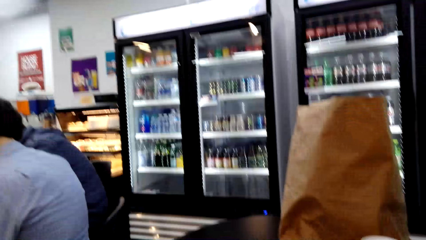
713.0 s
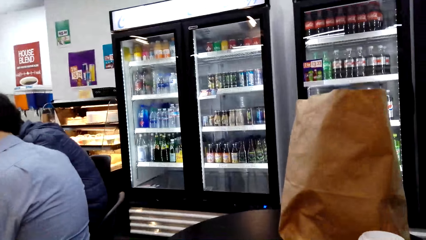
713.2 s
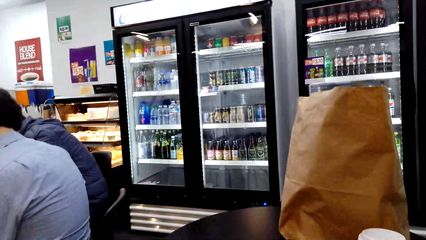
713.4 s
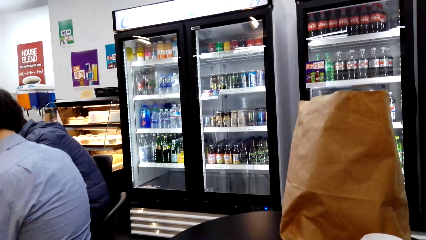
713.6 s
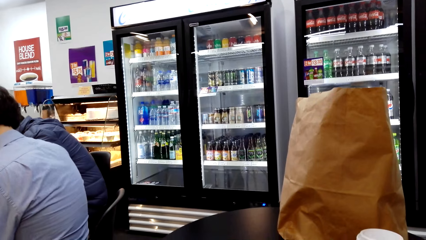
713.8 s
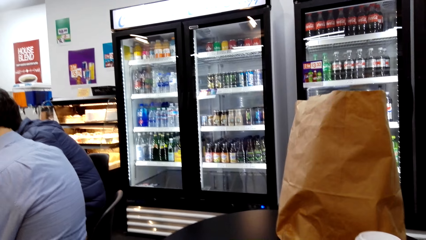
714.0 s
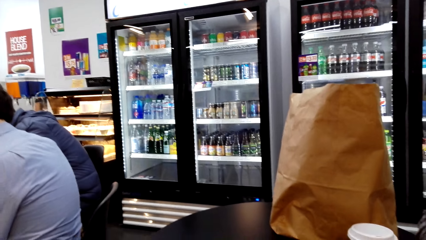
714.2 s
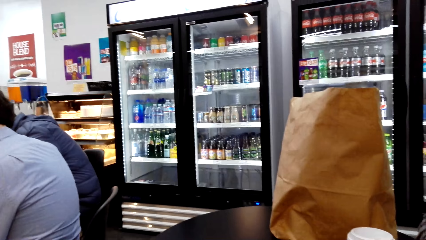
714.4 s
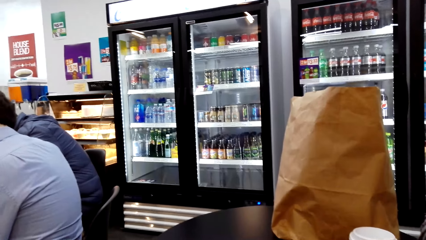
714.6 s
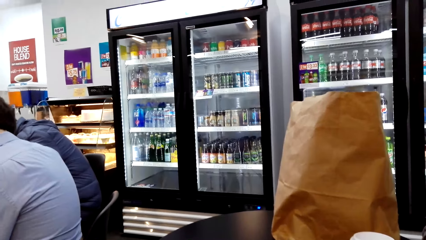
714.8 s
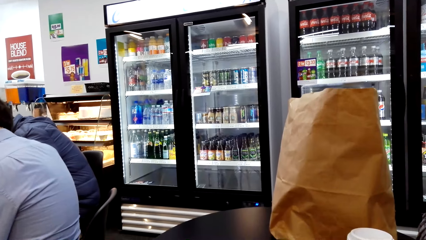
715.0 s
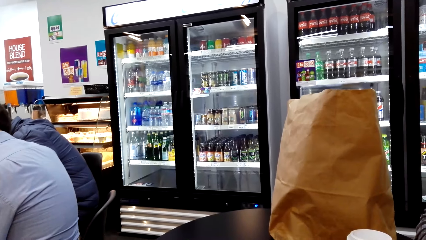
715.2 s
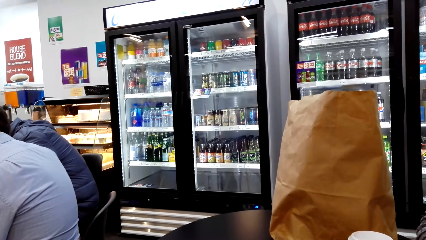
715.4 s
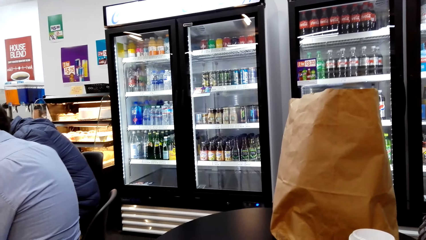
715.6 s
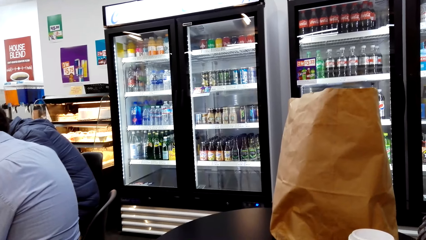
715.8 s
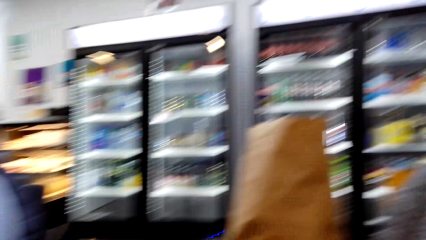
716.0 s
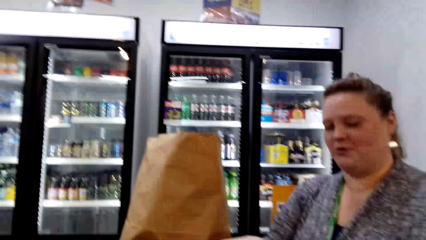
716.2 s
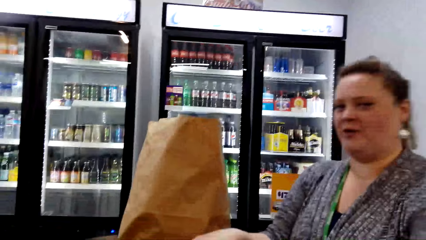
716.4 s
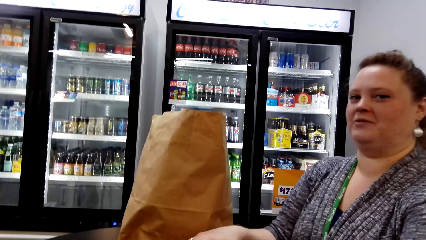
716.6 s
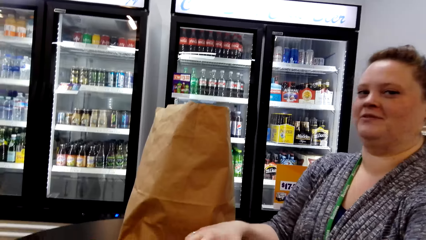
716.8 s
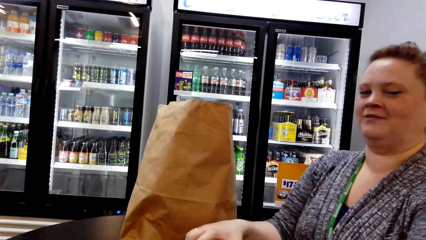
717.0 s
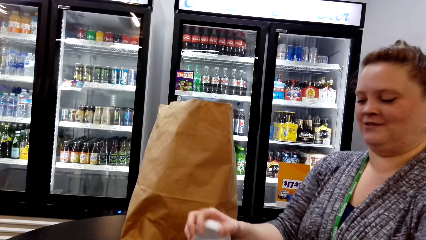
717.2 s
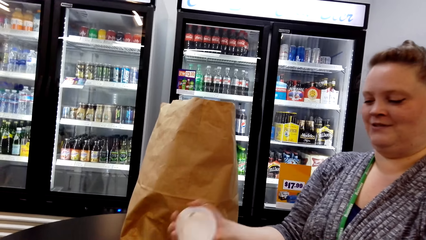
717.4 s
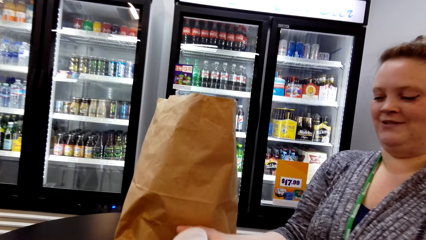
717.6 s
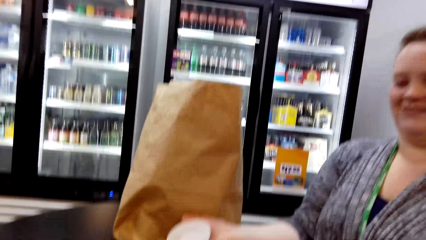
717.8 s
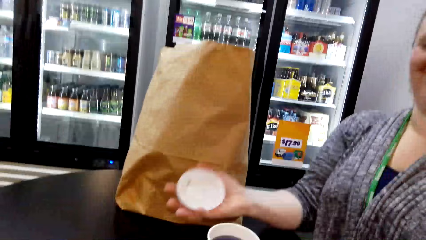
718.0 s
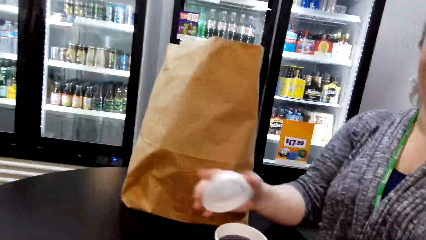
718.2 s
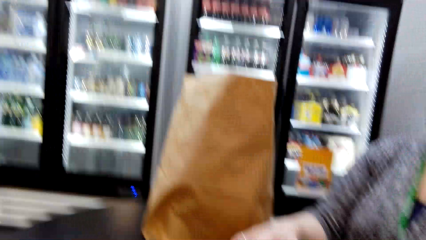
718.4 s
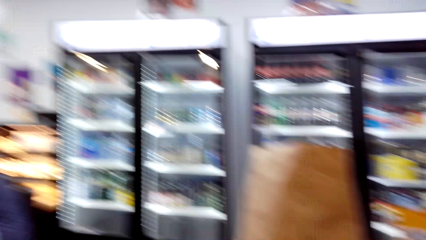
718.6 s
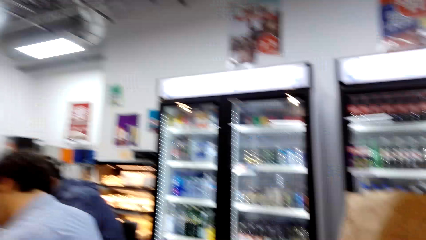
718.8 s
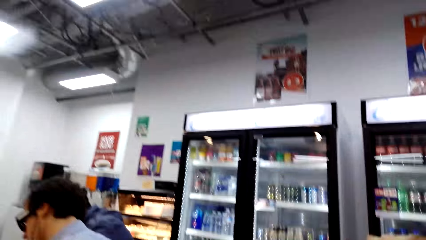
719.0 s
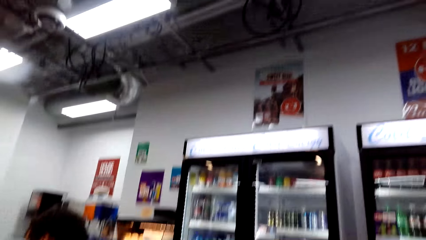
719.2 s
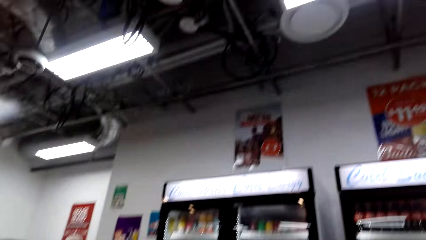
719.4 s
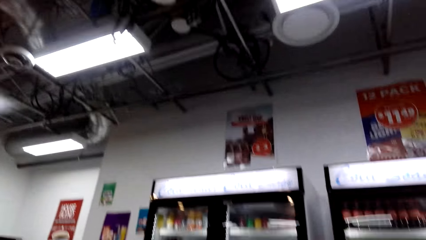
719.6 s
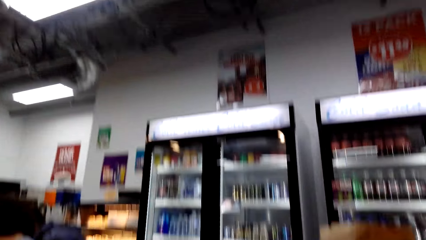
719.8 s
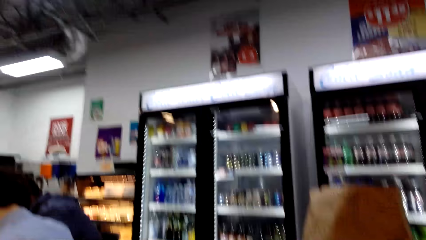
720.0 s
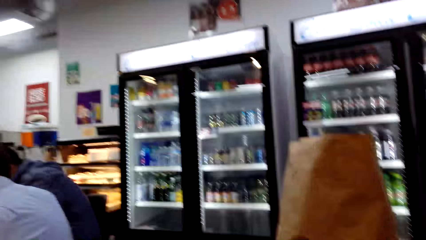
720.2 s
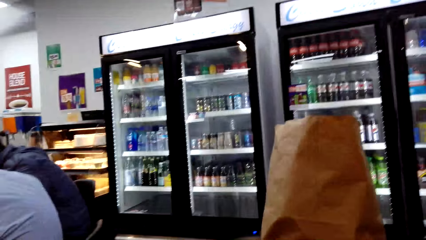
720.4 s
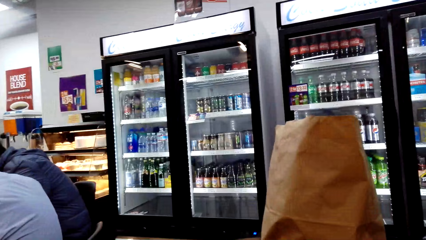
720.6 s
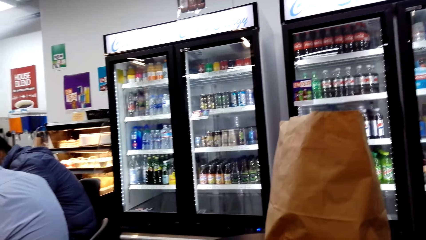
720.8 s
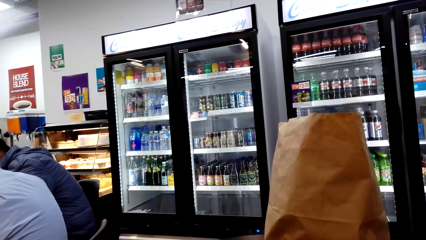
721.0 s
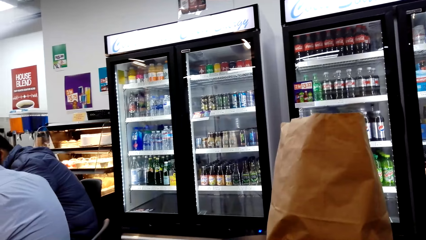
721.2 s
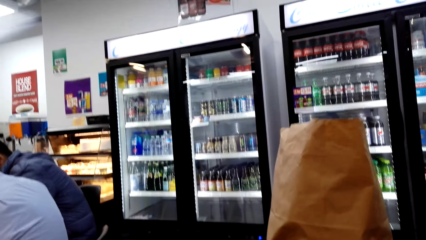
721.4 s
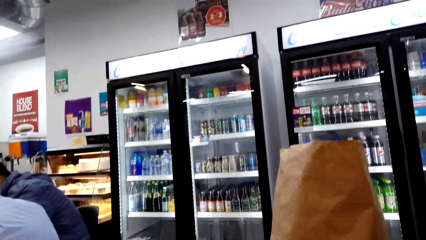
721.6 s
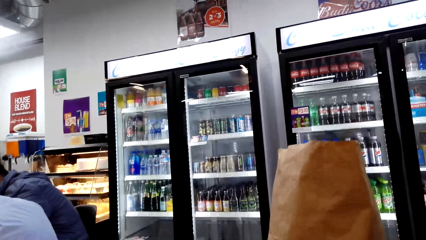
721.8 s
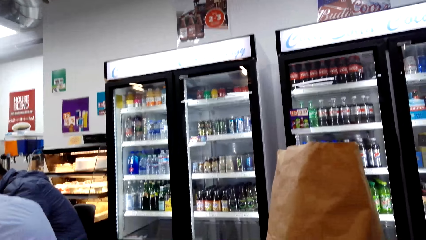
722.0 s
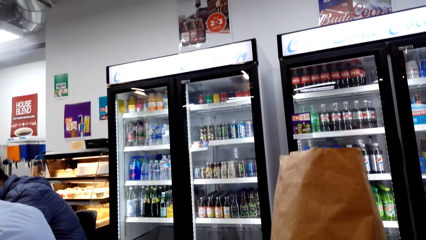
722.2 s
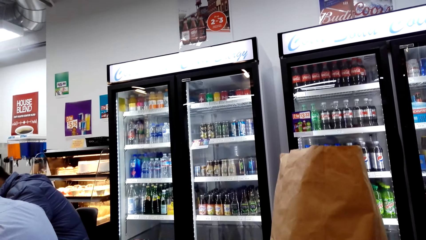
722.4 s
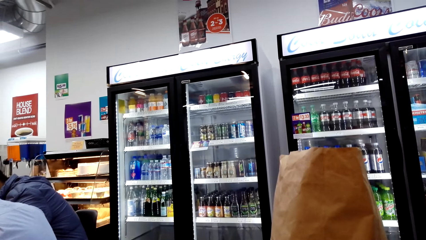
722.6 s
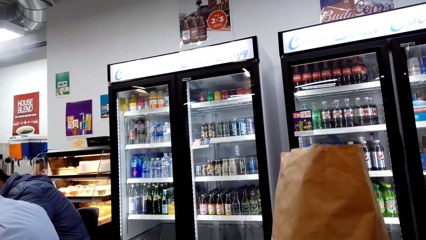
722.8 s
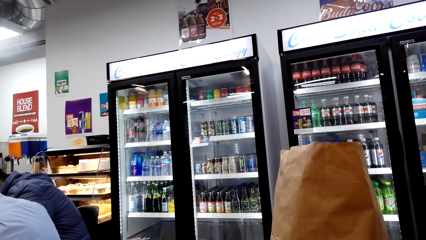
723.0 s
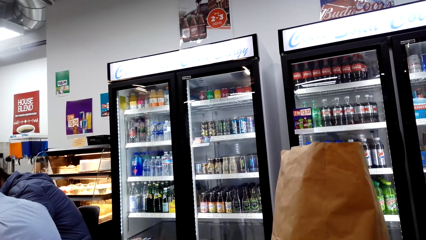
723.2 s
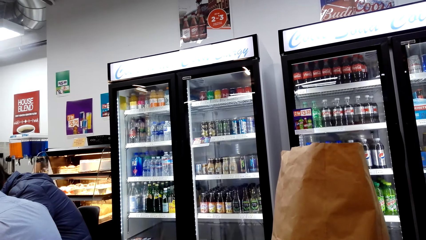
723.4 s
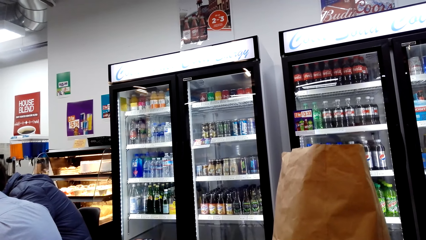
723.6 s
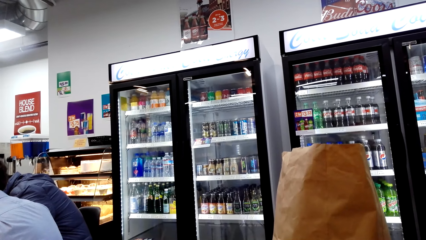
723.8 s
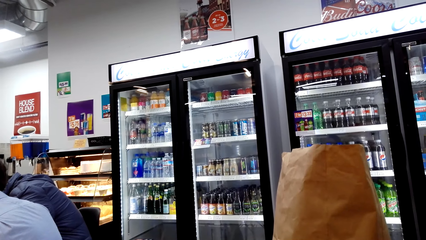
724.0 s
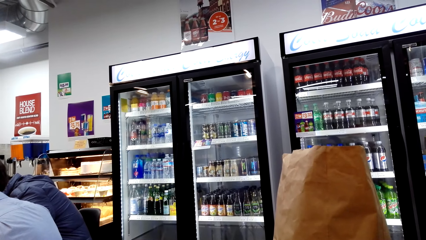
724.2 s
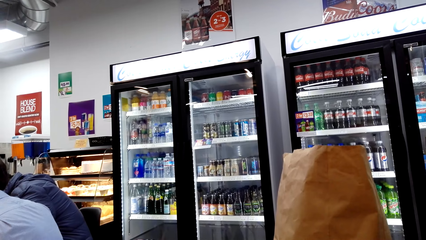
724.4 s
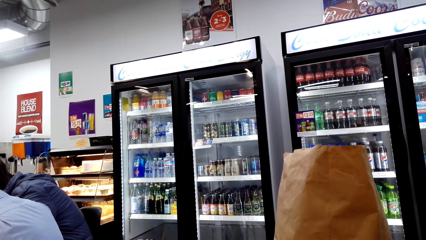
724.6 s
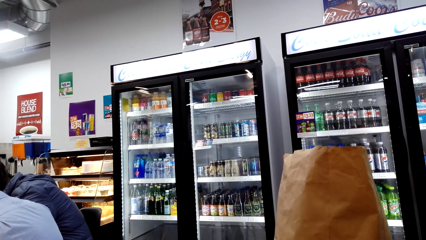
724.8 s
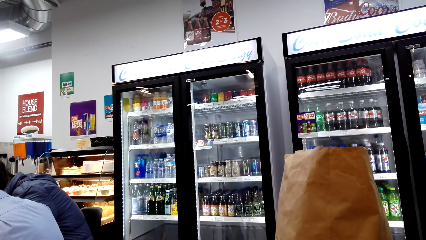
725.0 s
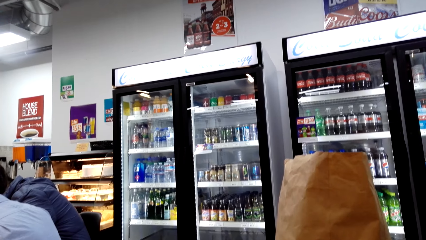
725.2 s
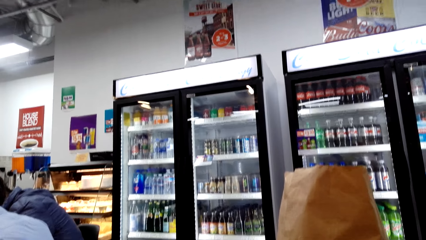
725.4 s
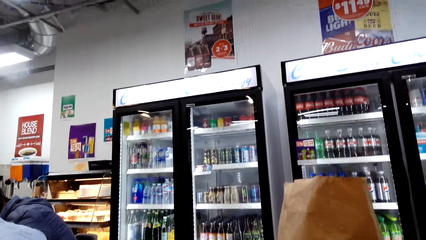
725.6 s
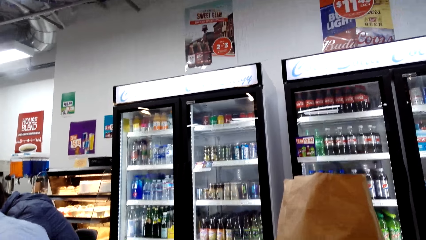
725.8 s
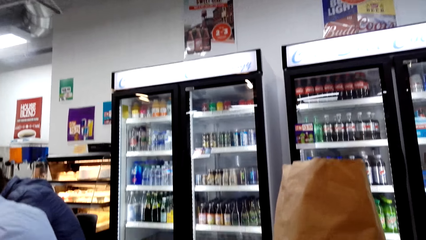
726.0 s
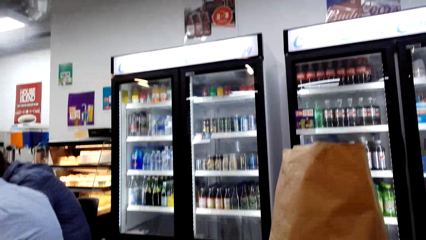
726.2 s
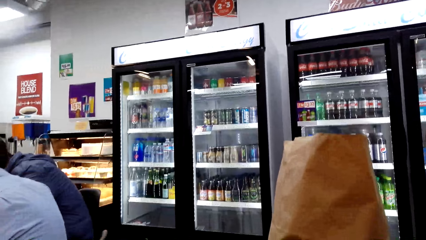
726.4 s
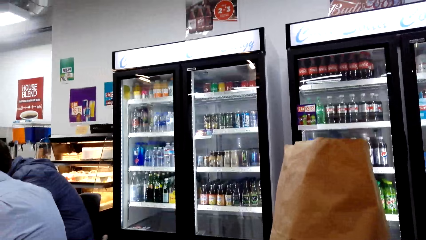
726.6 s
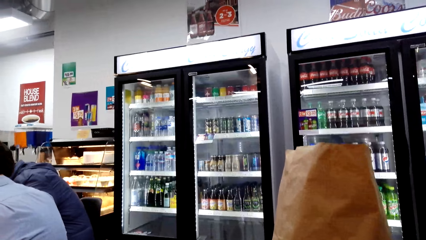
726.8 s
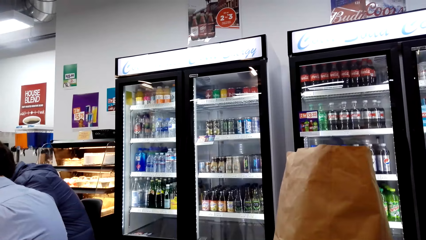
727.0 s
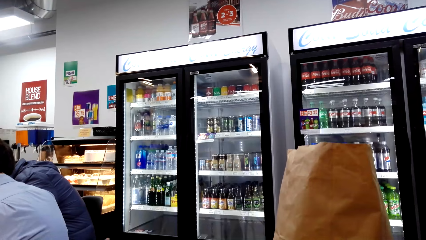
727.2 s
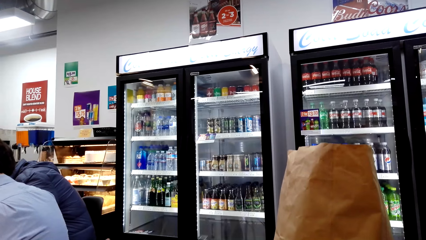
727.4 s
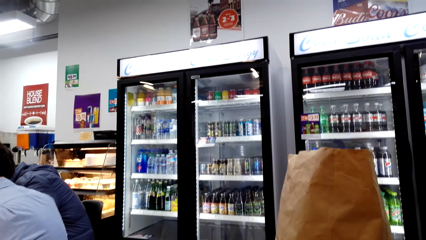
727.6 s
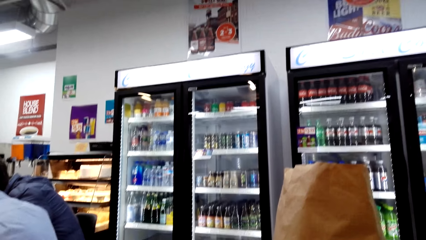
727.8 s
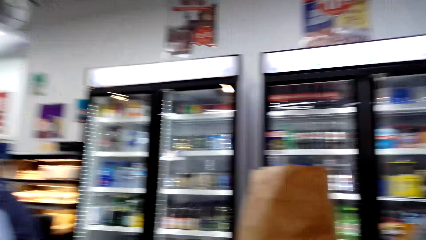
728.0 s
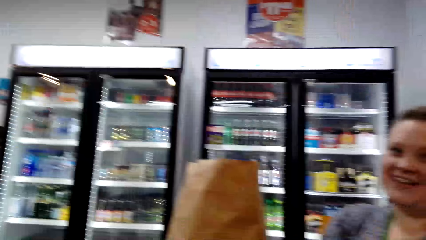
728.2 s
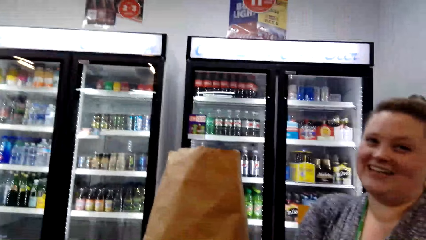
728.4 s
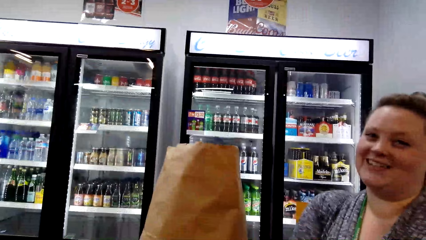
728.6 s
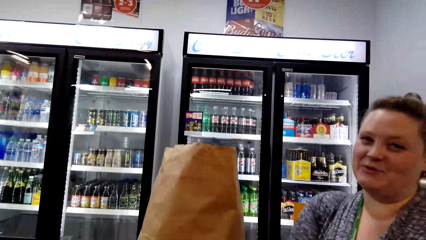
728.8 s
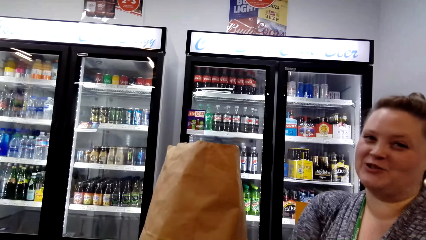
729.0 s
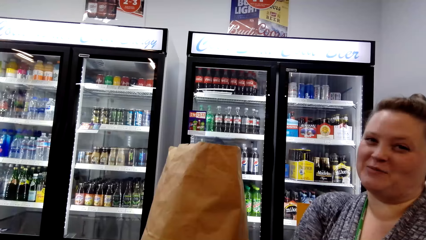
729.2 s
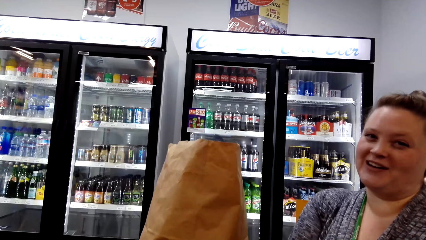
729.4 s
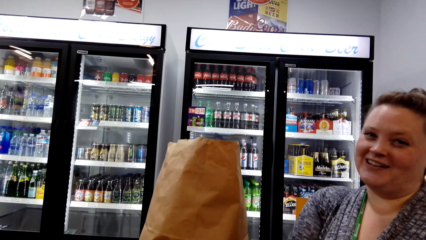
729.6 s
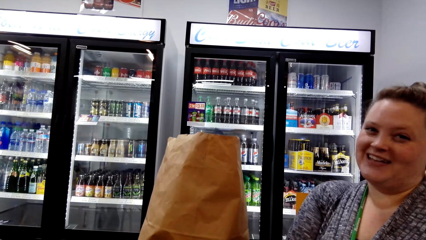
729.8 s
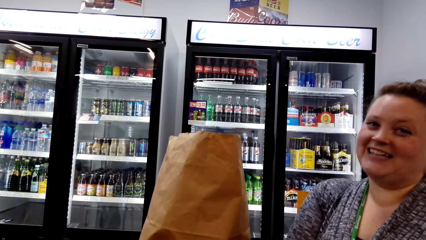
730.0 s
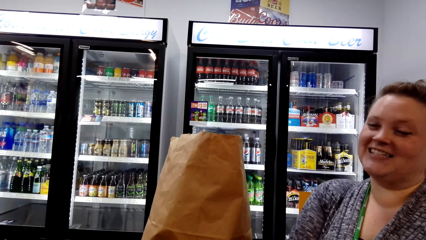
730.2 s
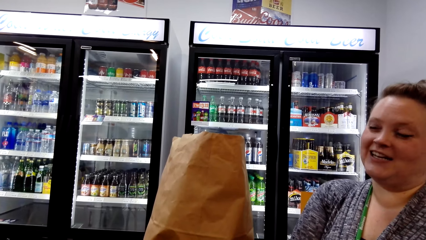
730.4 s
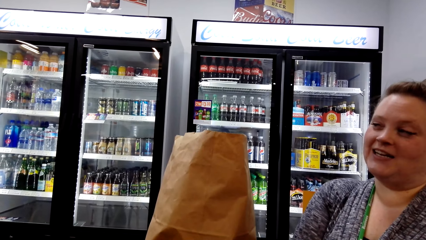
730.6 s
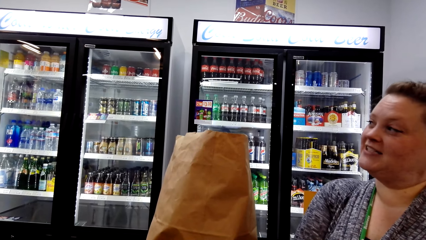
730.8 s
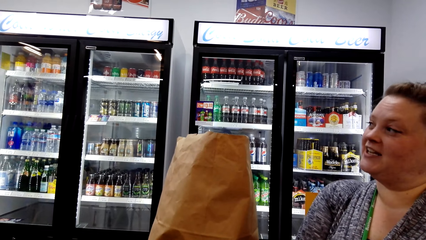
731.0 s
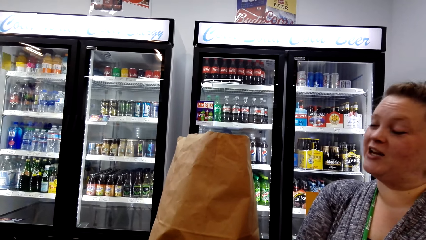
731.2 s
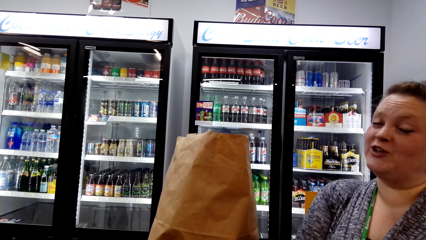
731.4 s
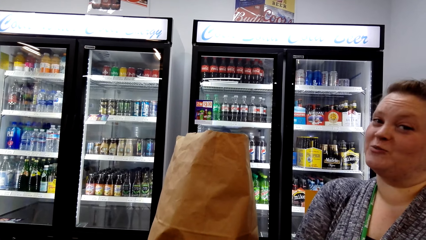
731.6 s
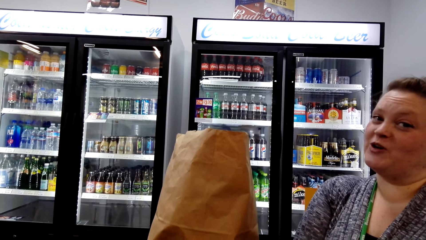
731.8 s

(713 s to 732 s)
The camera wearer talks to the person. The person talks to the camera wearer. The person opens something. The camera wearer looks around the store. They talk to the person. The person talks to the camera wearer.
